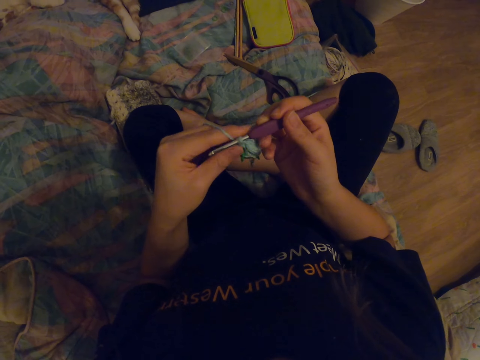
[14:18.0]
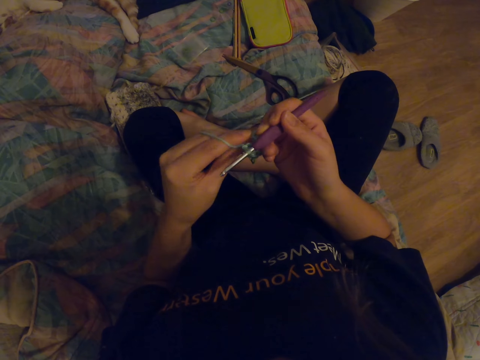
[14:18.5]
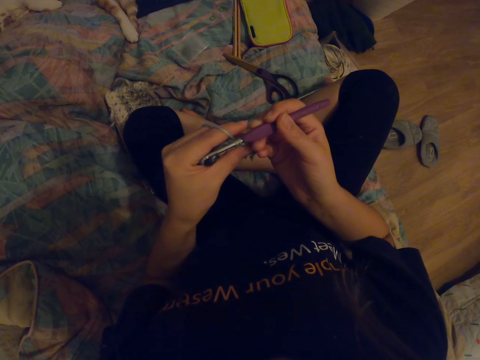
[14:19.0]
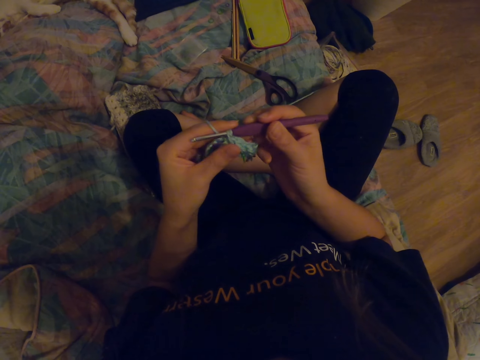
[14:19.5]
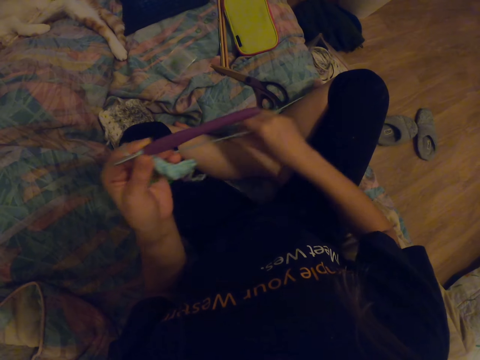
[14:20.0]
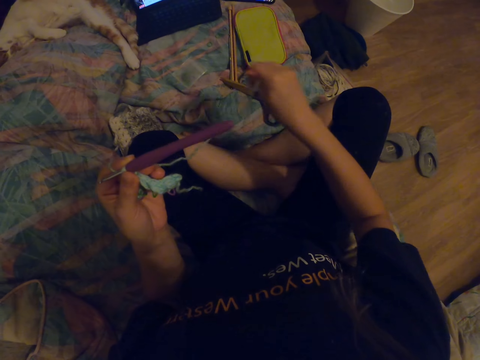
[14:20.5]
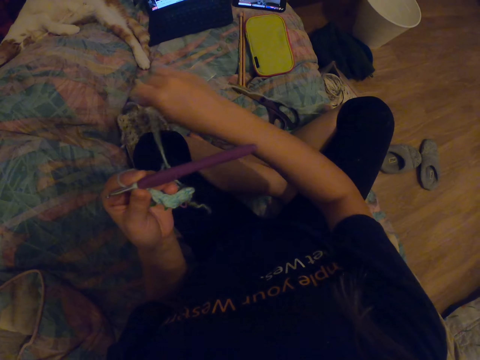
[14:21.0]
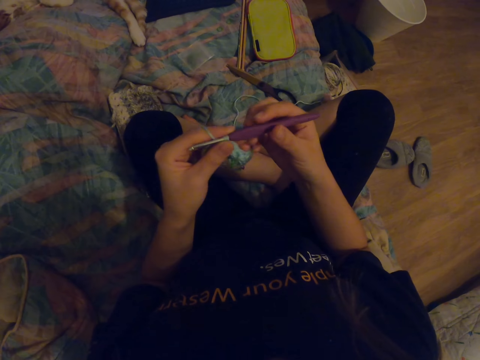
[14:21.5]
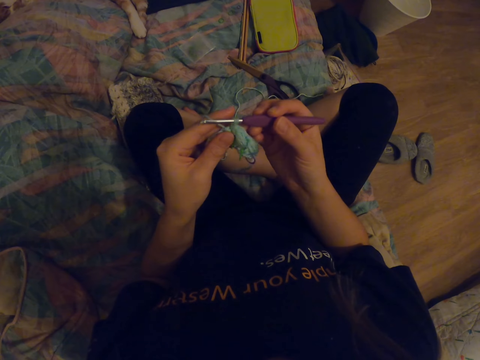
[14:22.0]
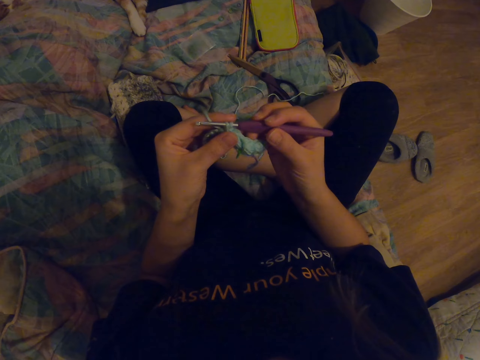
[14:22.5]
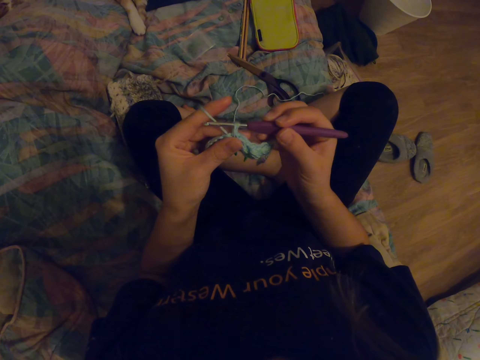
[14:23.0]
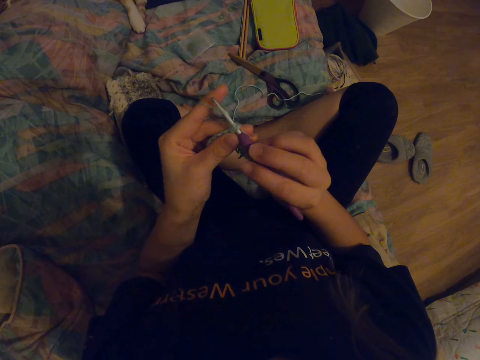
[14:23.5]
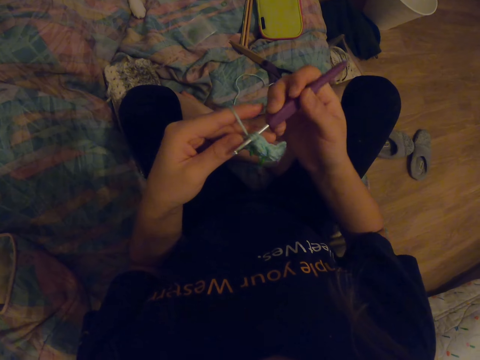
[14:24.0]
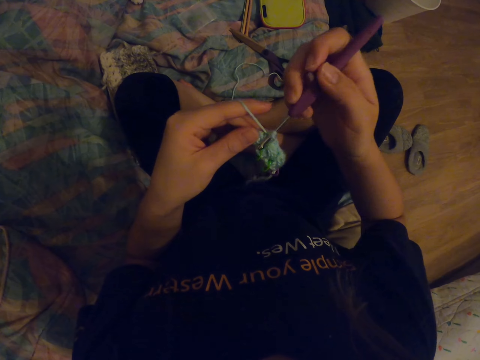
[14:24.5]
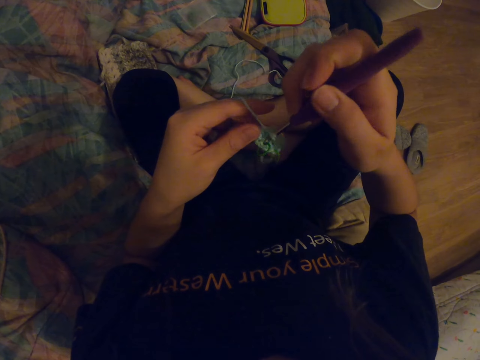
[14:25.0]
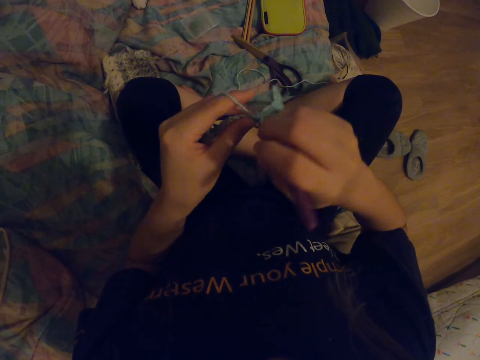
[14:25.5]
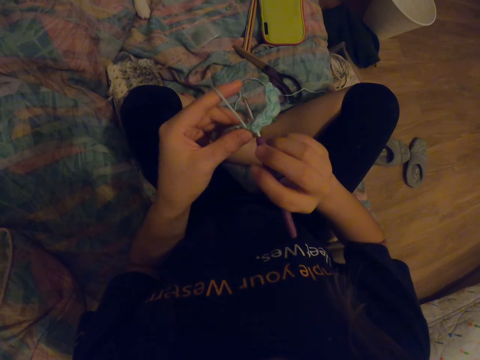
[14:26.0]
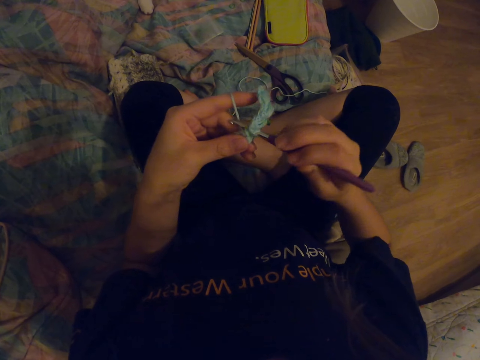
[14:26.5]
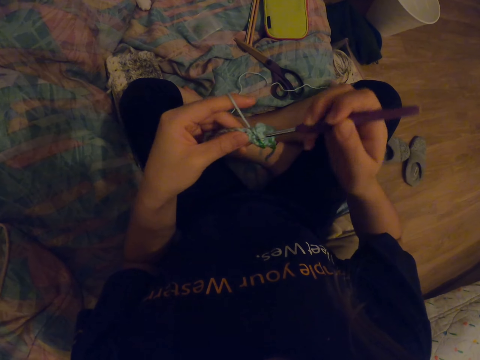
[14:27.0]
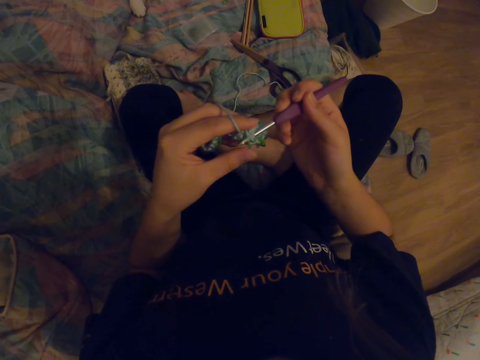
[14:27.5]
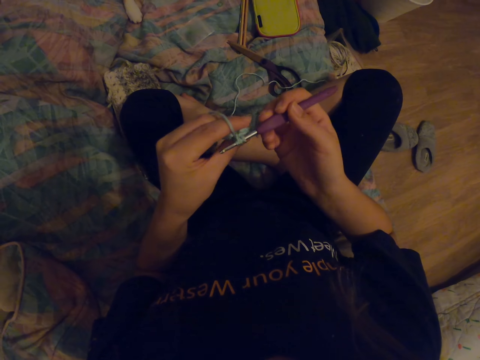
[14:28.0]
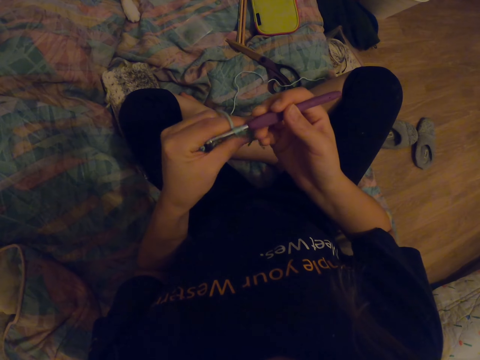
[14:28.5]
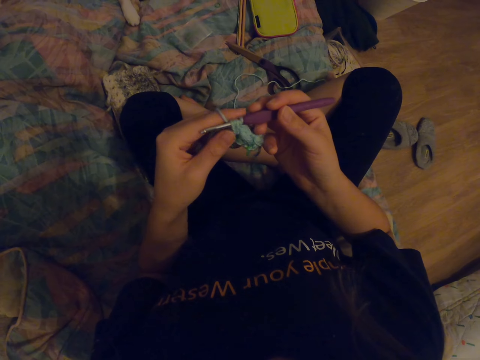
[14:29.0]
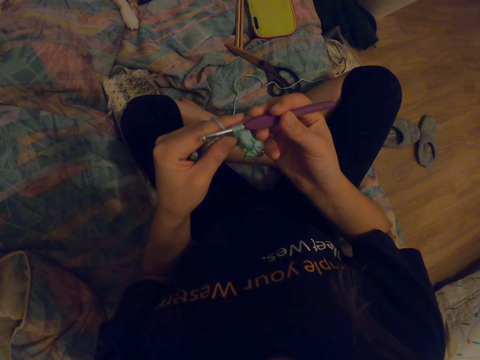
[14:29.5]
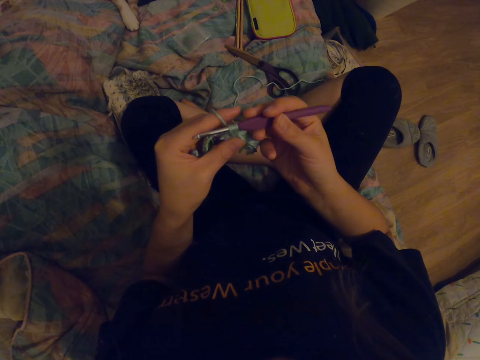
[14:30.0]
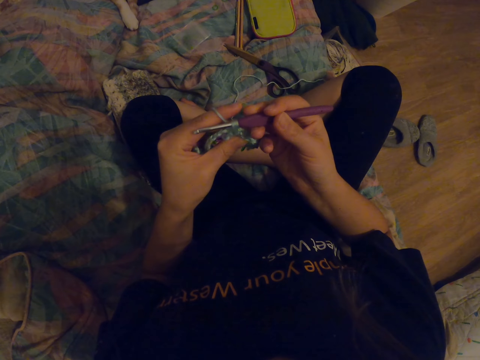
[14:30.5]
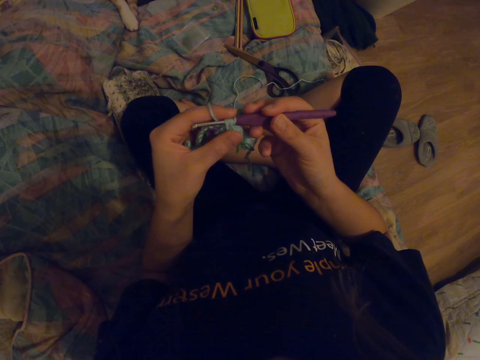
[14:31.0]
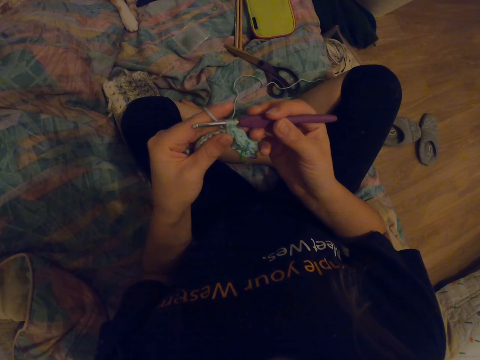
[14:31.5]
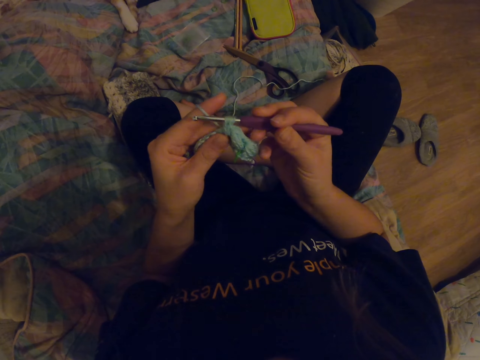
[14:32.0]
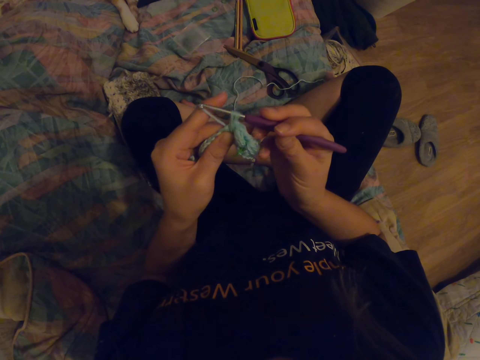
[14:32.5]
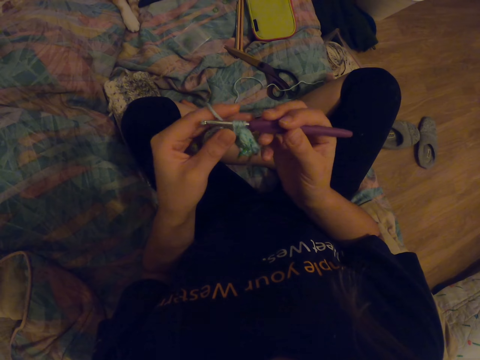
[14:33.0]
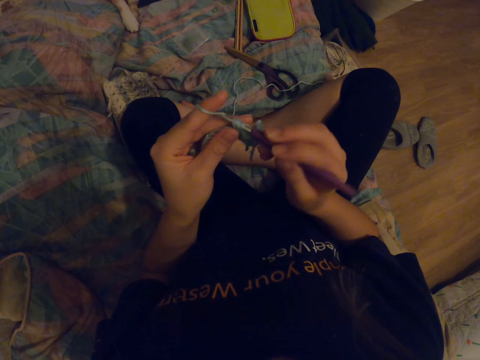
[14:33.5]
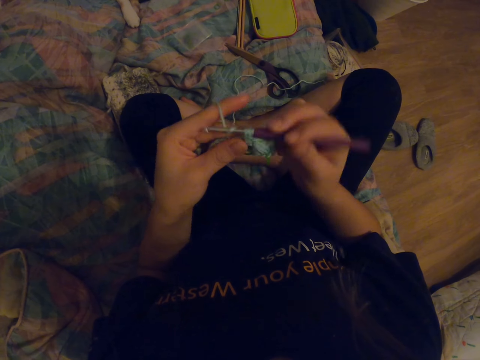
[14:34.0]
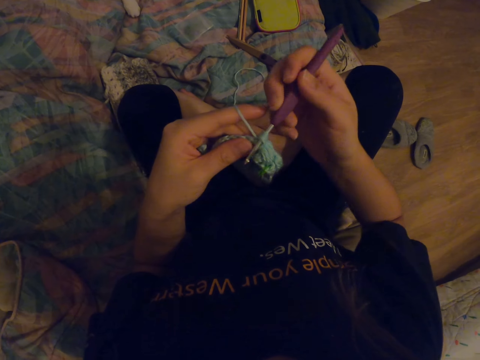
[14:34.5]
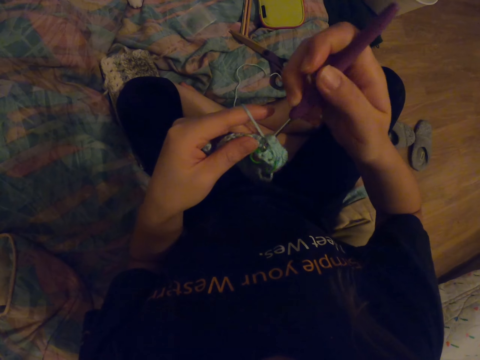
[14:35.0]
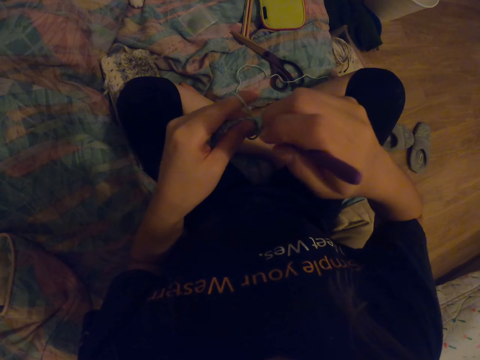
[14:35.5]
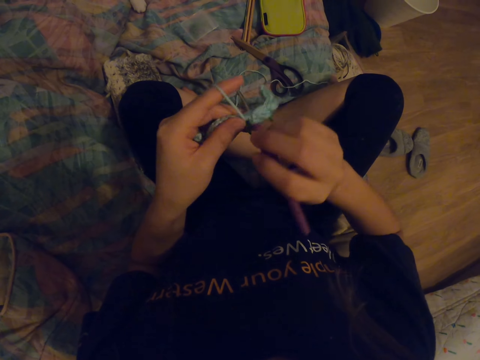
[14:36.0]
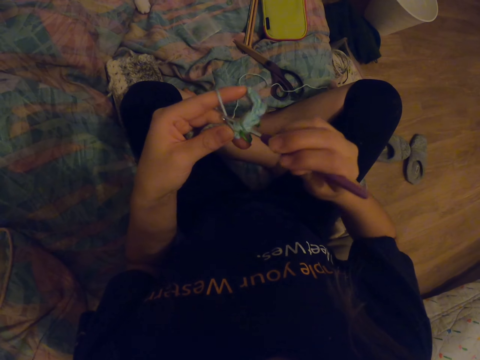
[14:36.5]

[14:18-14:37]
The camera wearer pulls the yarn cord. They look at the fabric. They knit the fabric with a crochet hook. They sew the yarn with the crochet. They look at the fabric. They knit the fabric with the crochet hook.

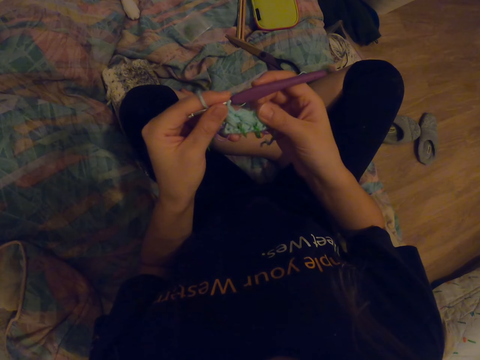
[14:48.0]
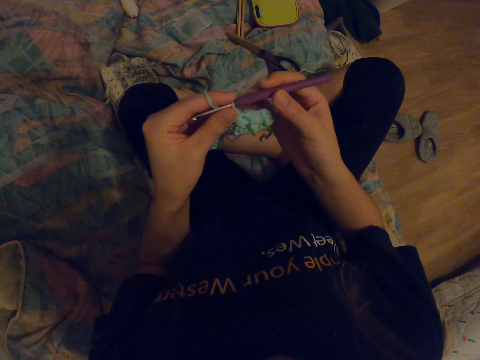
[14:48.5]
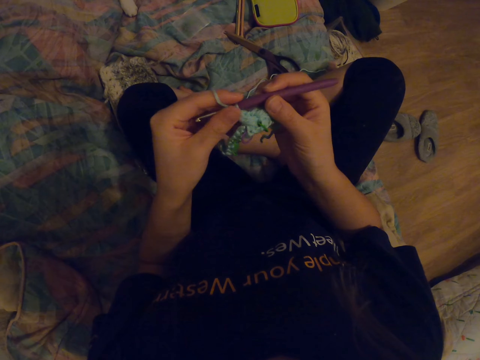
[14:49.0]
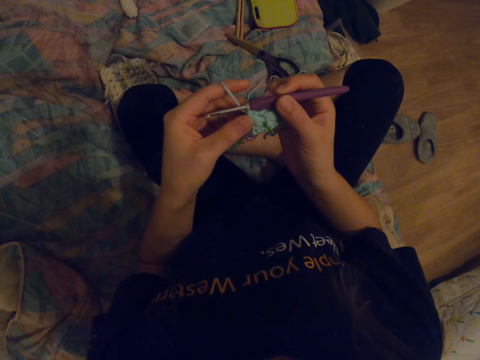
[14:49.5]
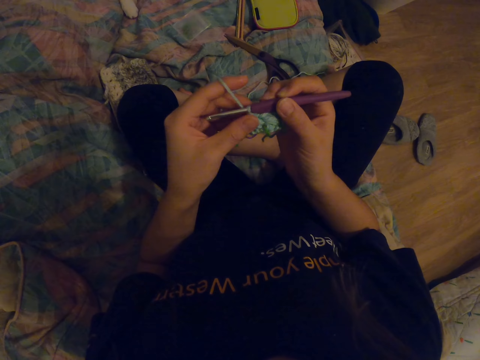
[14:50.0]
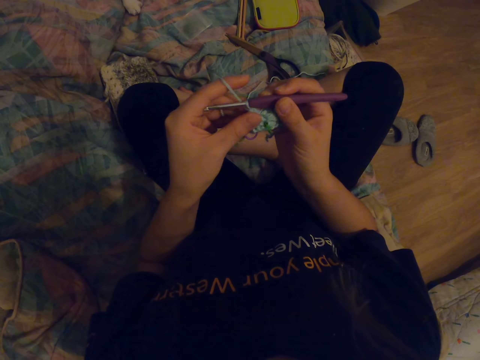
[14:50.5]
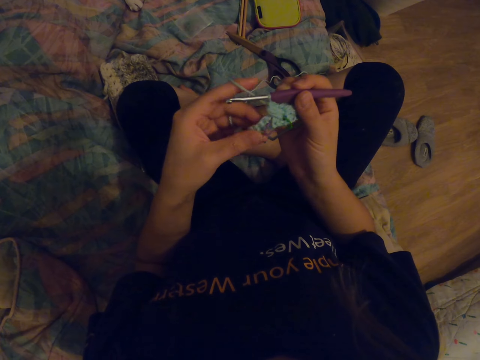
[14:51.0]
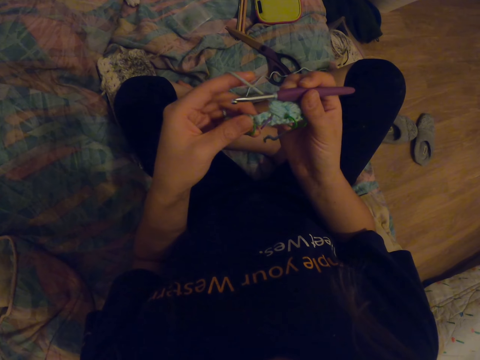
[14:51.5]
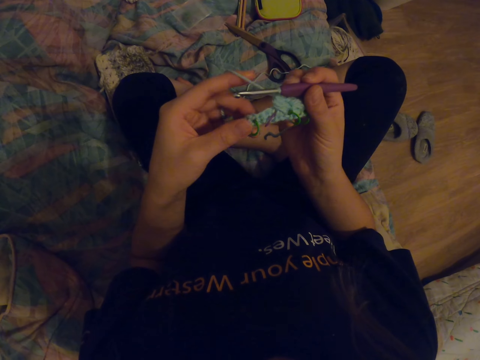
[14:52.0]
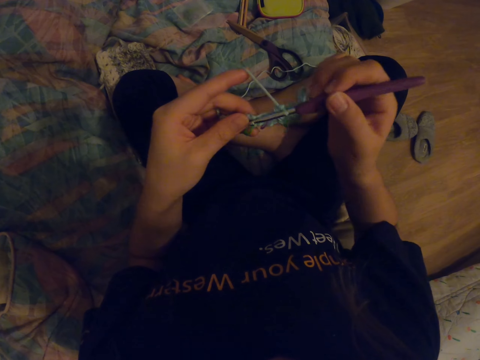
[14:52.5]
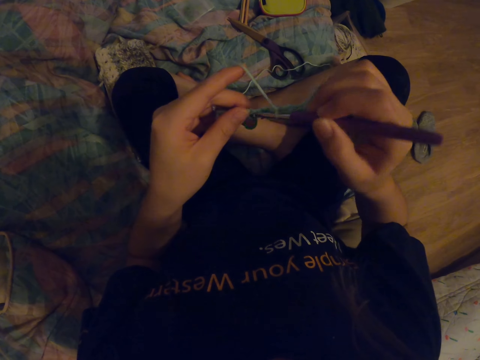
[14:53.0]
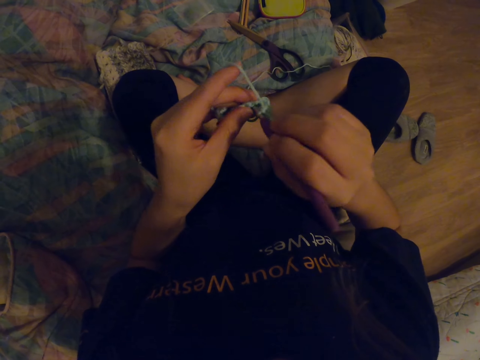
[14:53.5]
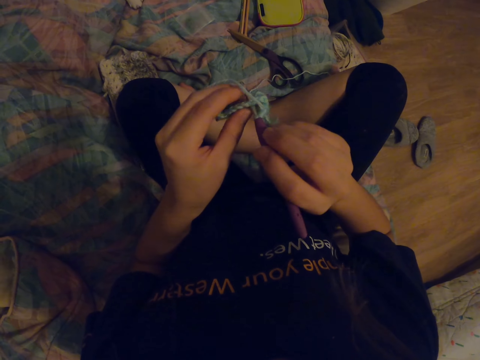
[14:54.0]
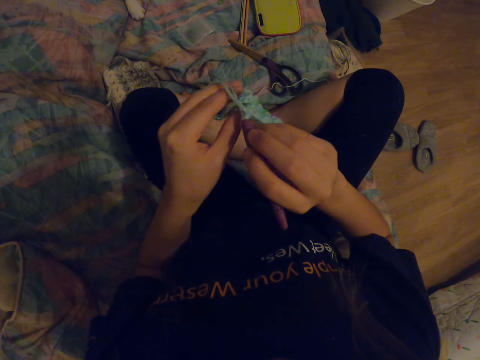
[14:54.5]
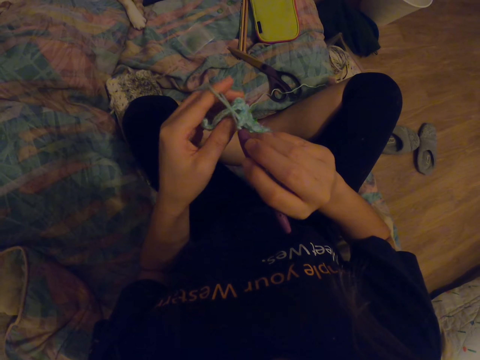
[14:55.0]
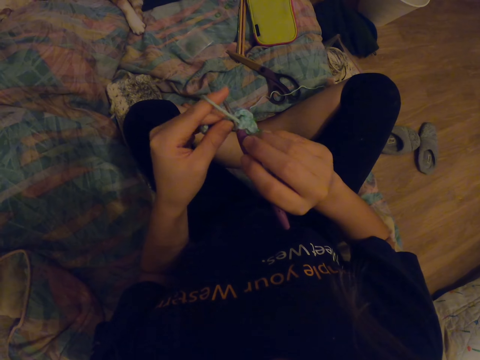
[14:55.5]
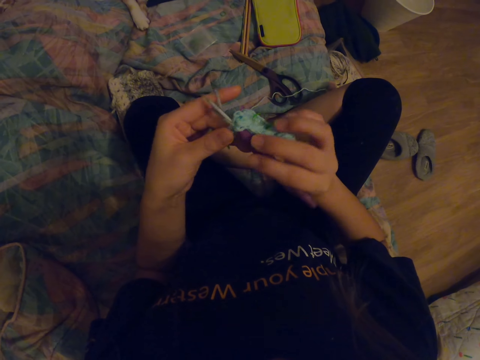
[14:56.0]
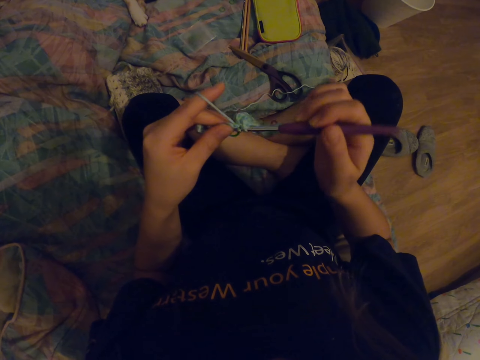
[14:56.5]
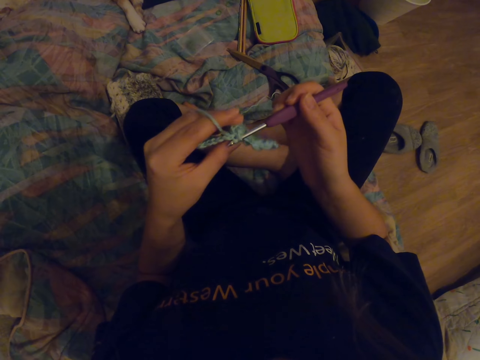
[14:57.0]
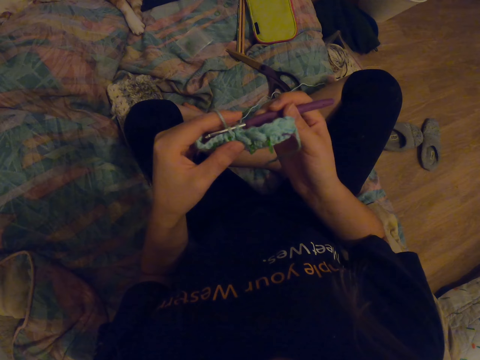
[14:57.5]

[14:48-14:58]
The camera wearer looks at the fabric. They knit the fabric with a crochet hook.
